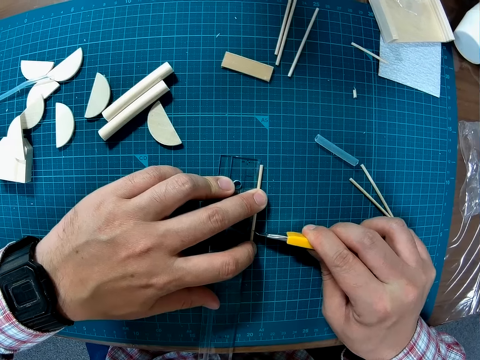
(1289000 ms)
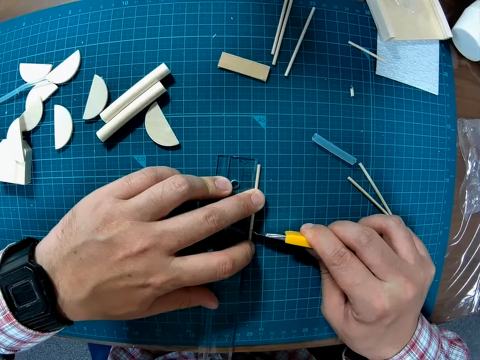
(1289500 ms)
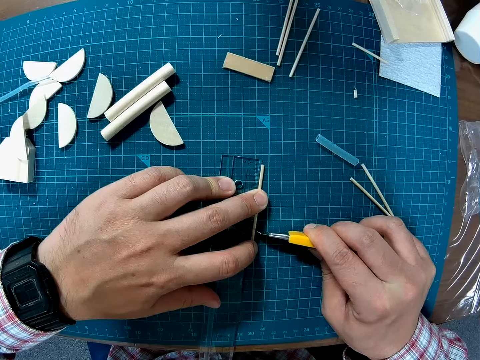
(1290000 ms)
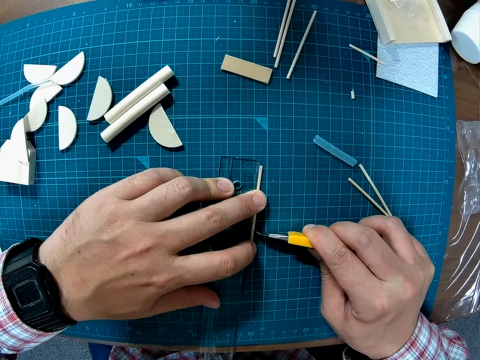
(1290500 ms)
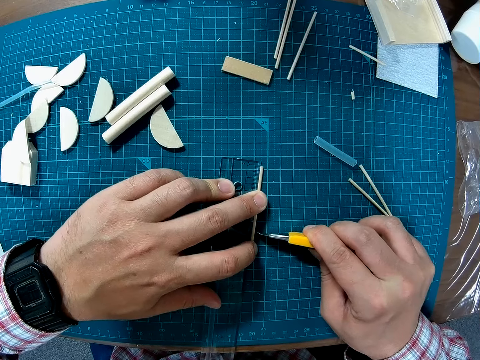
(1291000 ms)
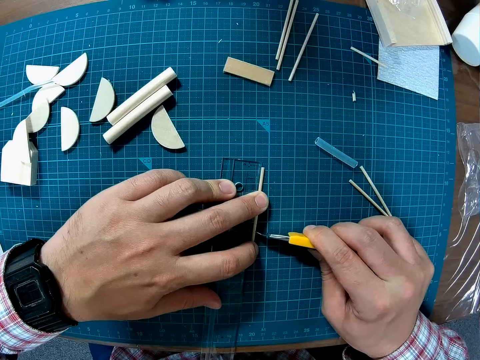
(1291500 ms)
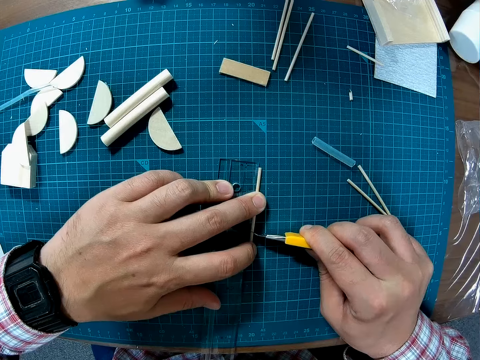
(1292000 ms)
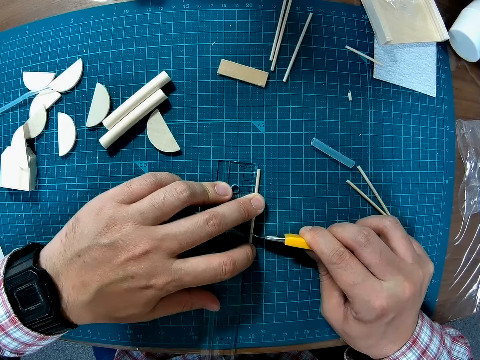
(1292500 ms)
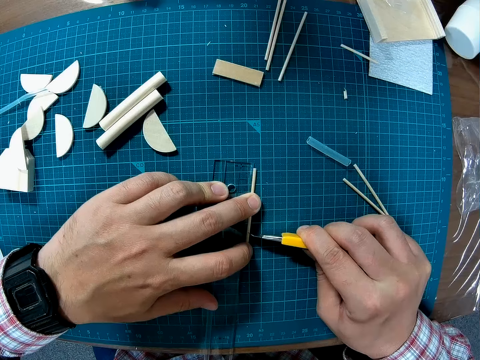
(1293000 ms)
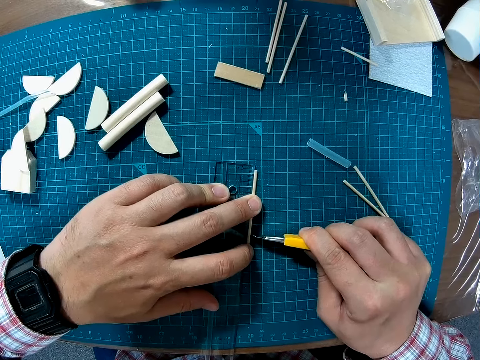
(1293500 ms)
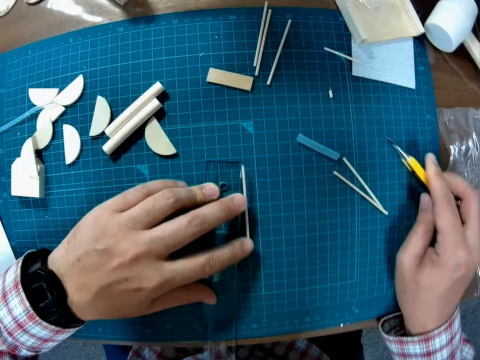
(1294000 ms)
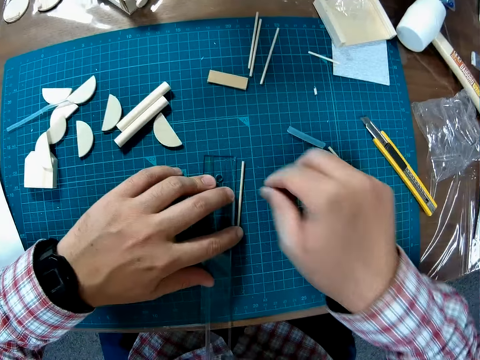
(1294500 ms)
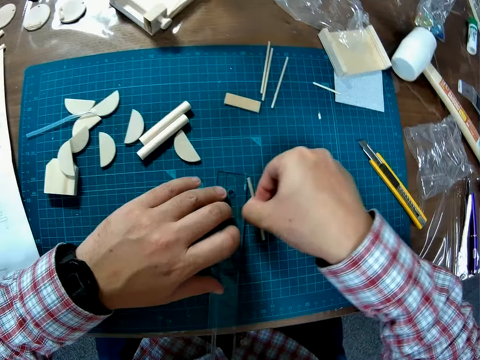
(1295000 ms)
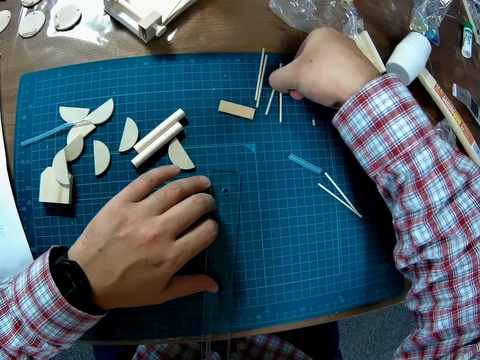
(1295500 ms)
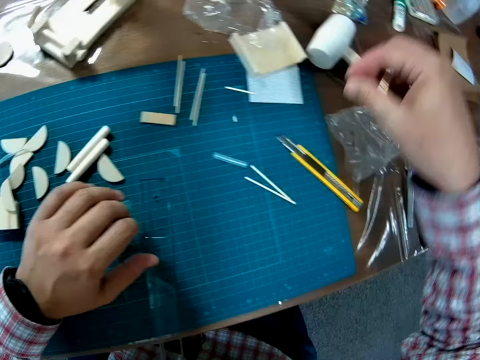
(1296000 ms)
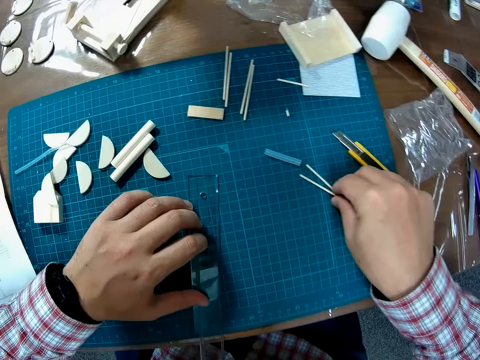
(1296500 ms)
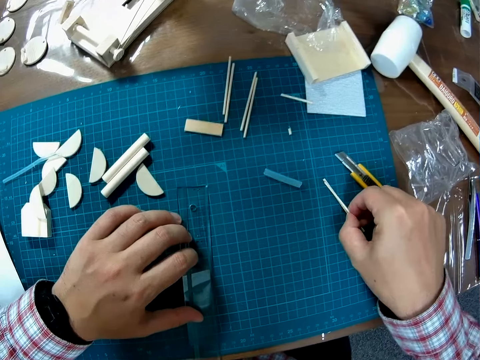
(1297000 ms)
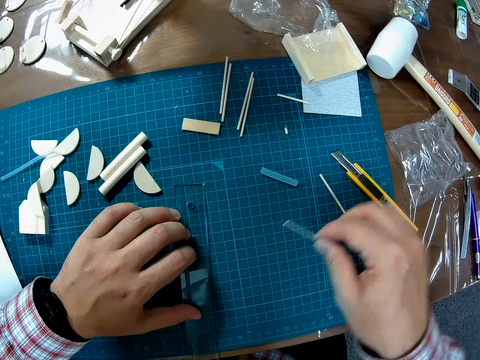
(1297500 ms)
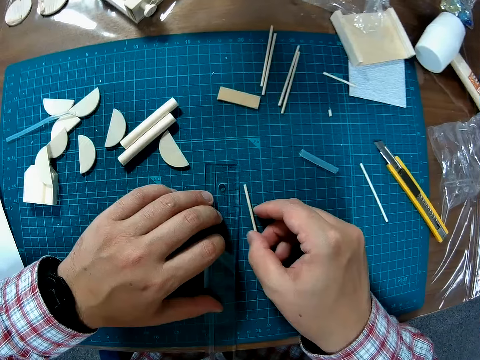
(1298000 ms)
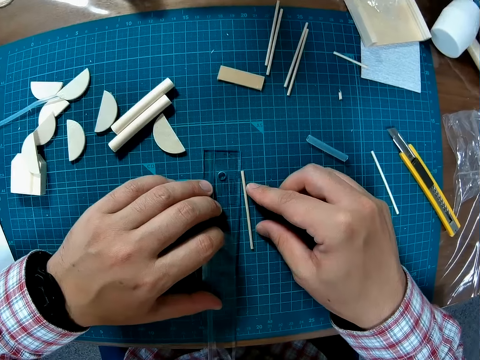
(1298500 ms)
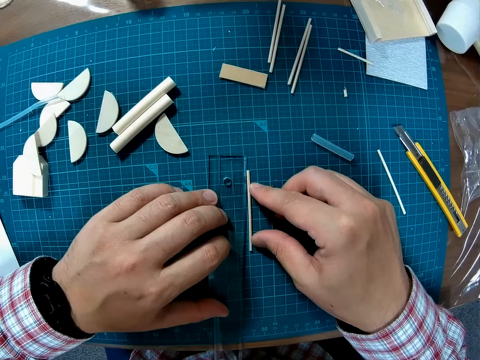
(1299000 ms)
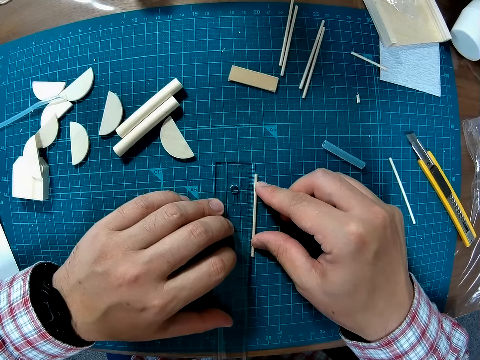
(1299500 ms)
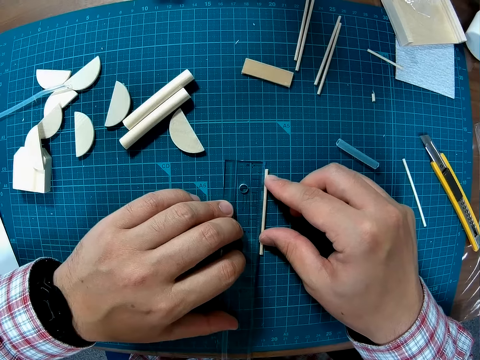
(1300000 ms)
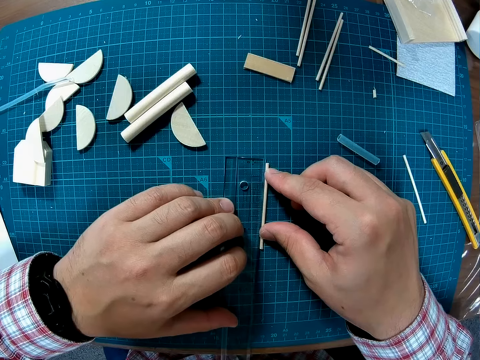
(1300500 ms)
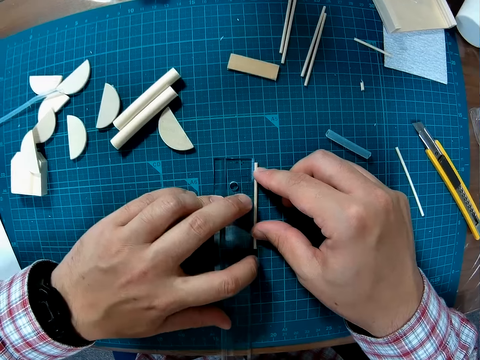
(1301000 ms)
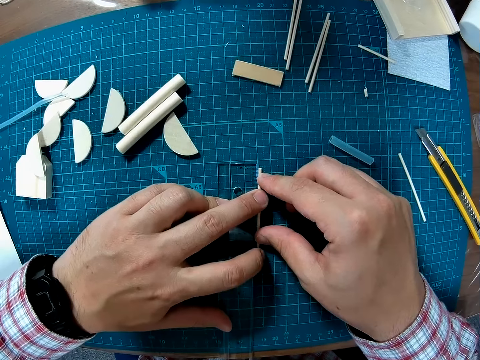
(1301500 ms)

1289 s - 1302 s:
The camera wearer marks the wood piece with the snap knife. They put the craft blade or snap knife on the mat craft board. They pick the marked piece of craft material with the right hand. They put aside the marked piece of craft material on the mat craft board. They pick a piece of craft material on the mat craft board. They position the piece of craft material alongside the ruler on the mat craft board. They measure the wood piece beside the ruler on the table.

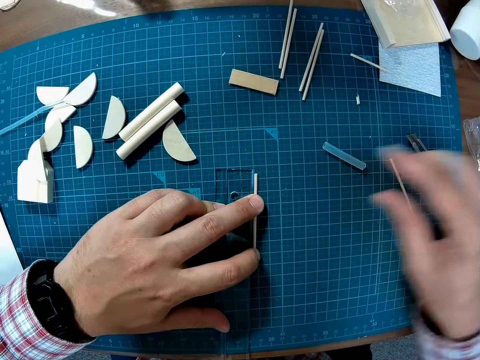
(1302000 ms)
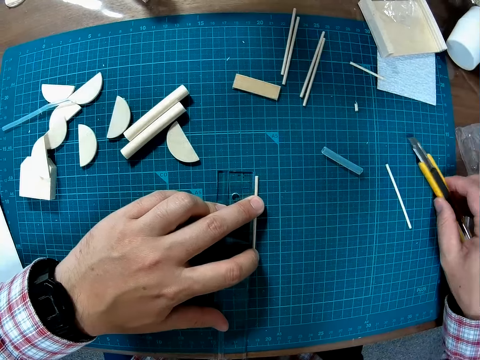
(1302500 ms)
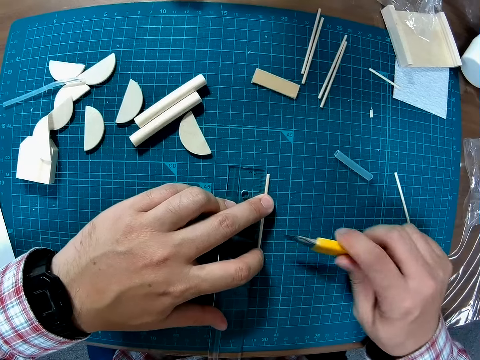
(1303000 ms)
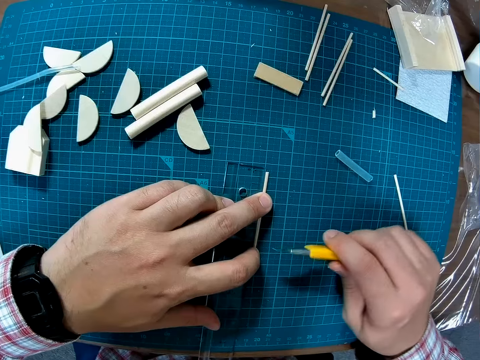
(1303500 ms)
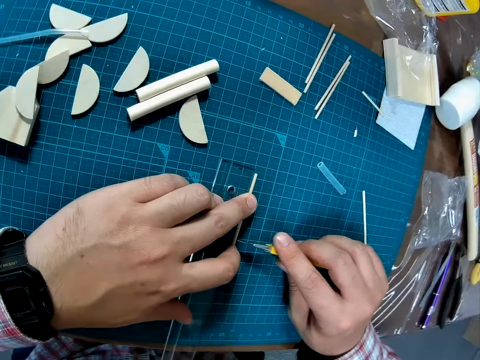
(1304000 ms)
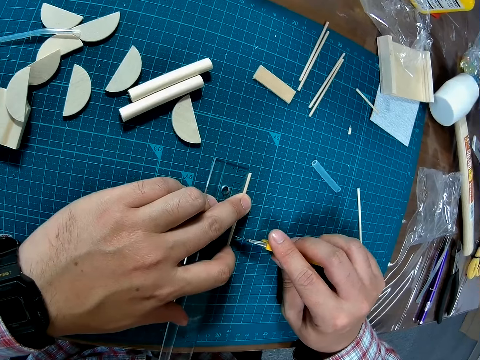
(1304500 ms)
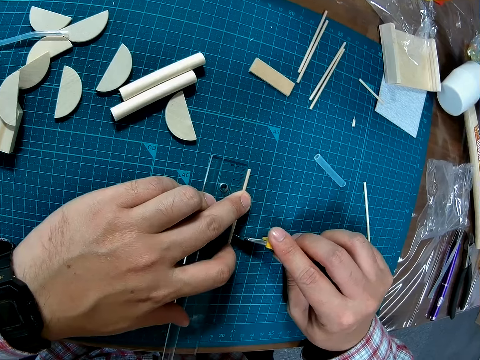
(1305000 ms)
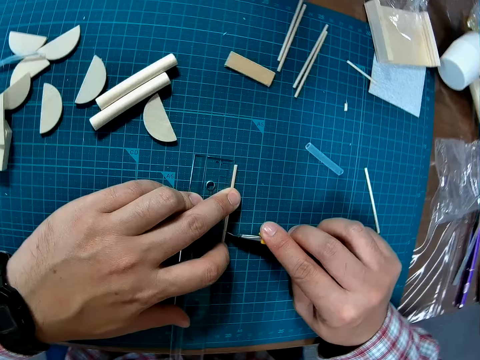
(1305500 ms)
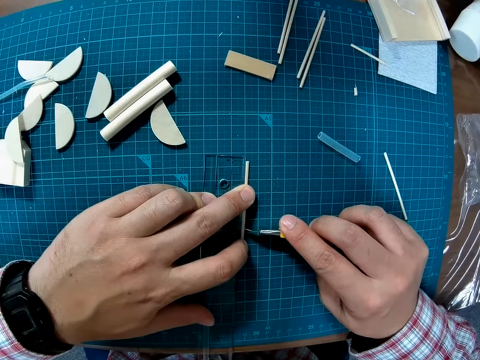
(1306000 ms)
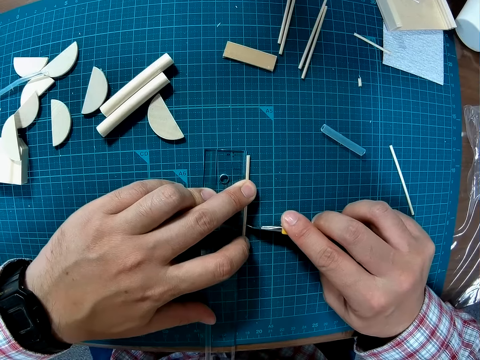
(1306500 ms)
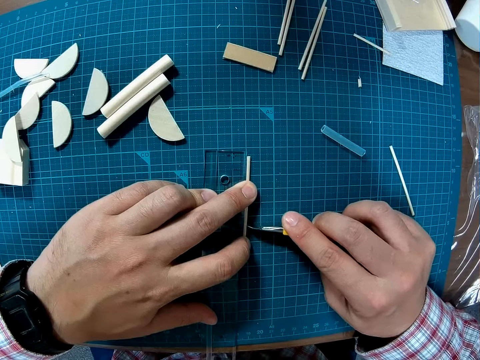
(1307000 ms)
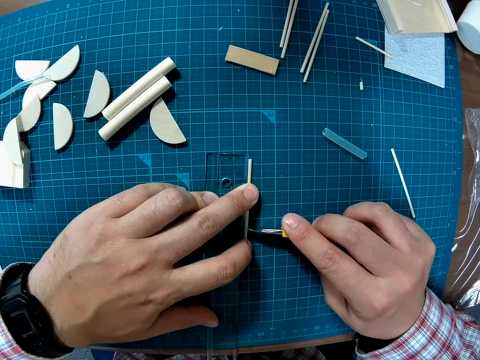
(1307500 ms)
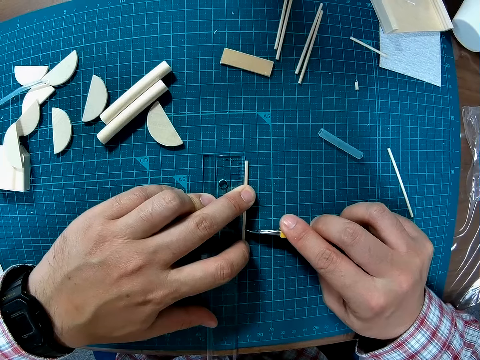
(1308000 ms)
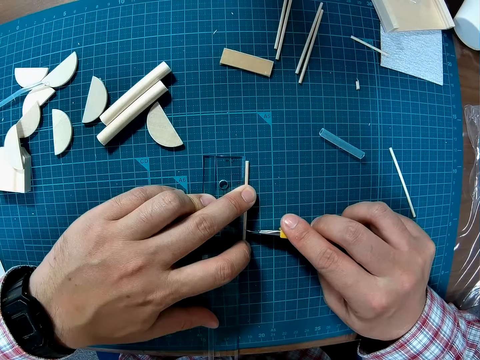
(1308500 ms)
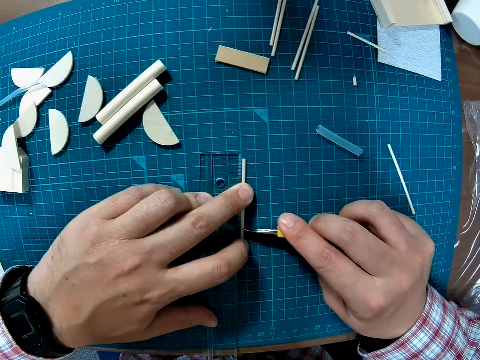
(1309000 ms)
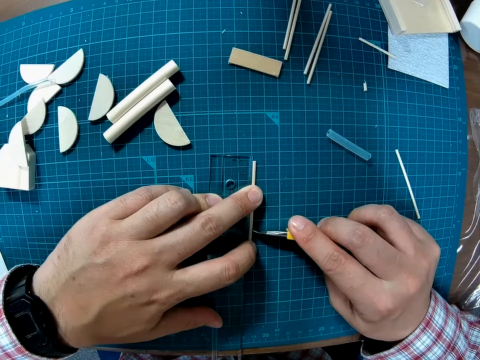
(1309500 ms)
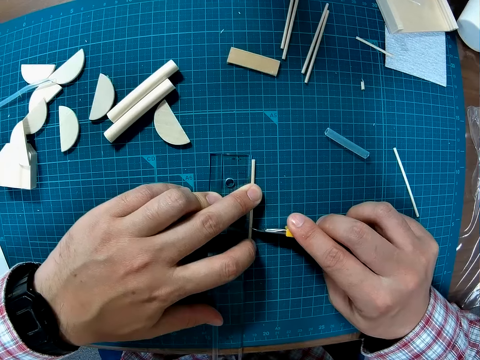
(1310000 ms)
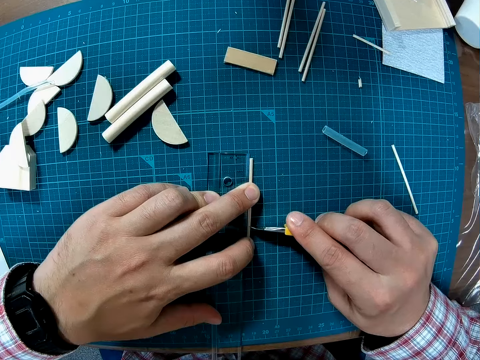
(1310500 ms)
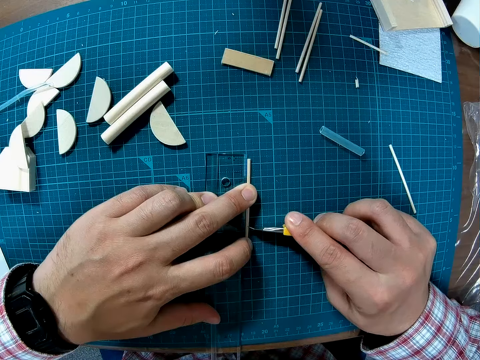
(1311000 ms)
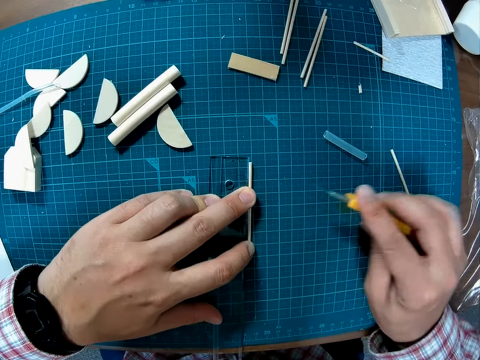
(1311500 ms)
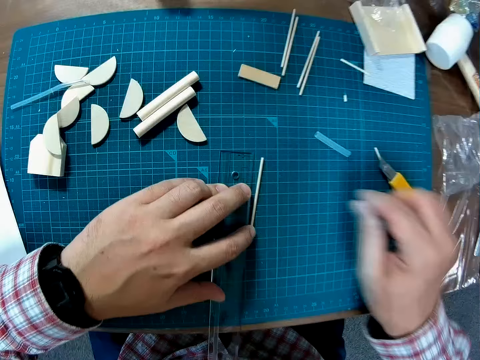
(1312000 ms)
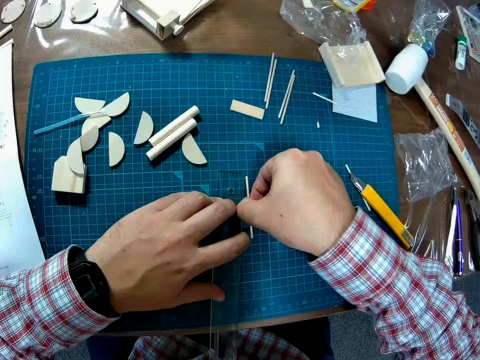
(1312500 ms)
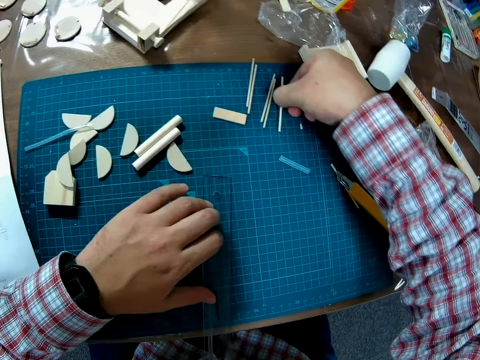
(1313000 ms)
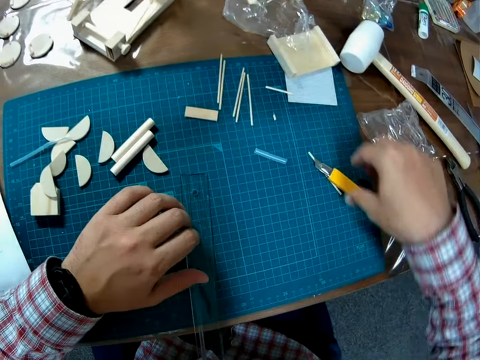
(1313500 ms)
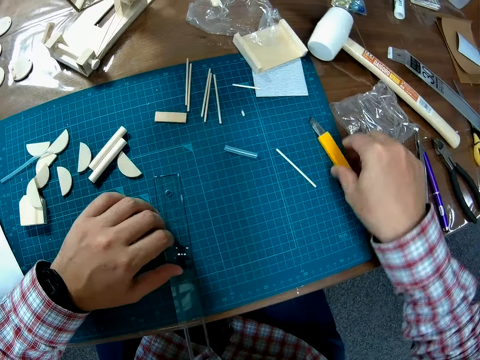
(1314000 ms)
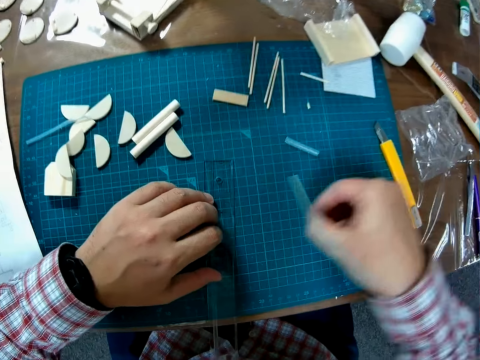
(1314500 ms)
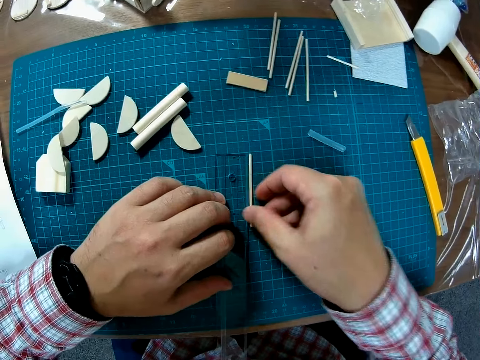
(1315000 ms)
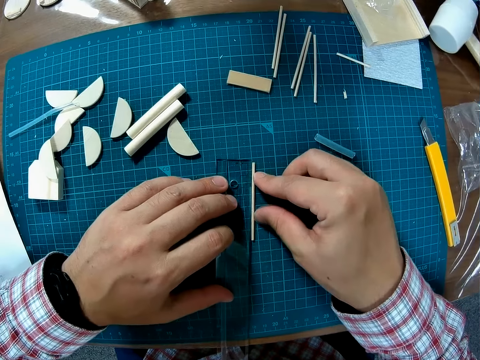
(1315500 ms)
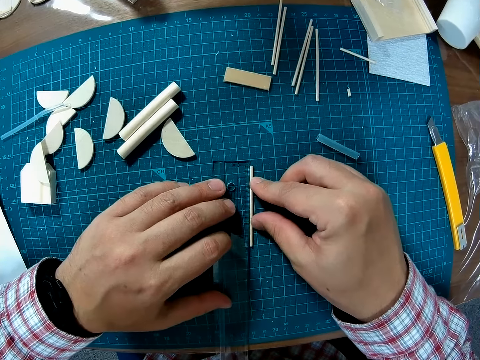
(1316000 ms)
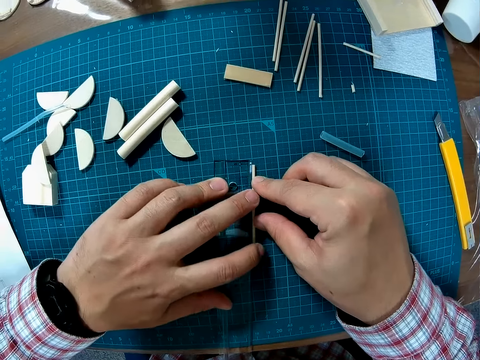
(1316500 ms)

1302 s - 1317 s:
The camera wearer takes the craft blade or snap knife from the table mat. They adjust the craft blade. They mark the piece of craft material with the craft blade. They put the craft blade on the mat craft board. They pick the marked piece of craft material with the right hand. They put aside the marked piece of craft material on the mat craft board. They adjust the craft blade on the mat craft board. They pick up another wood piece from the table mat. They position the piece of craft material alongside the ruler on the mat craft board. They measure the wood piece beside the ruler on the table mat.
